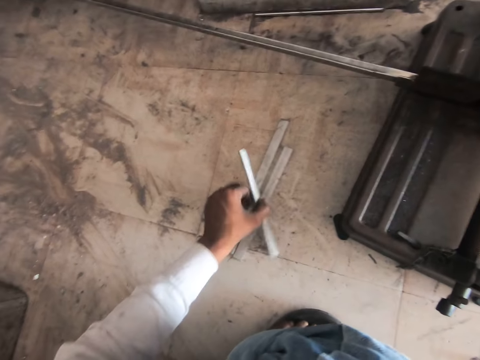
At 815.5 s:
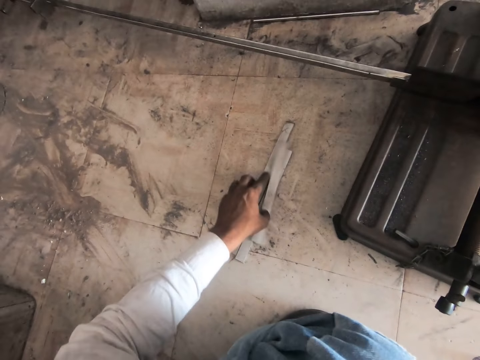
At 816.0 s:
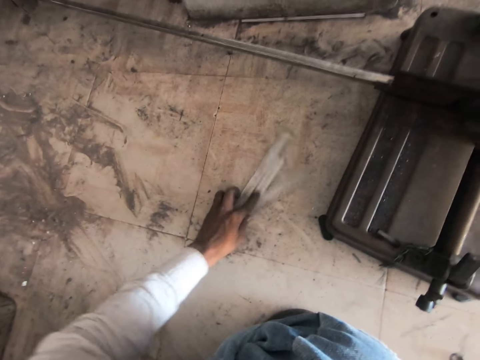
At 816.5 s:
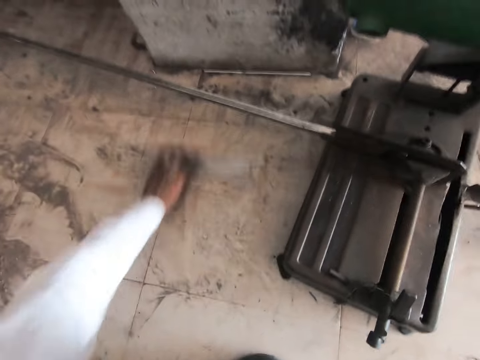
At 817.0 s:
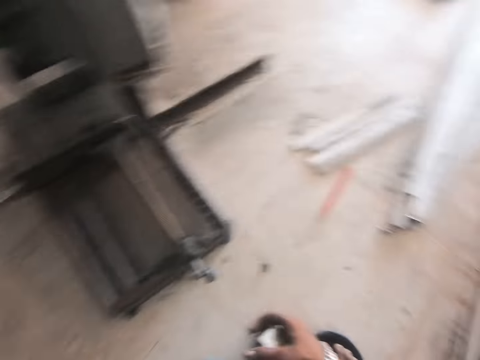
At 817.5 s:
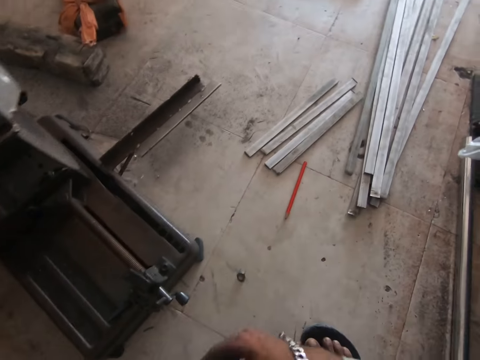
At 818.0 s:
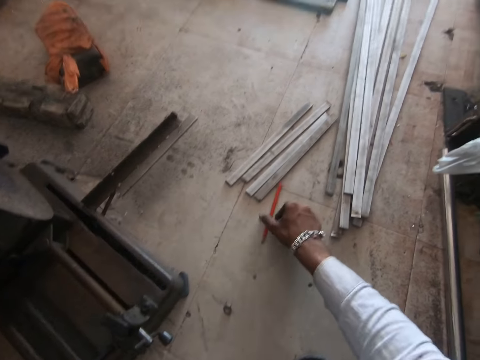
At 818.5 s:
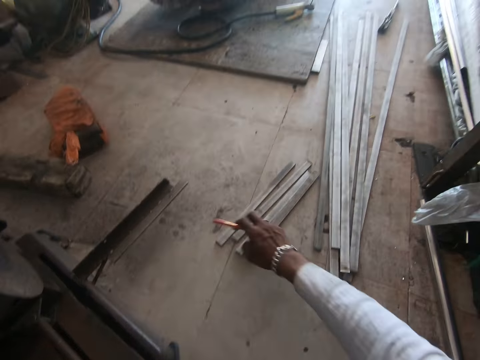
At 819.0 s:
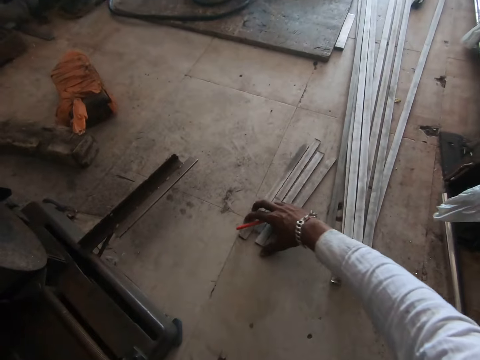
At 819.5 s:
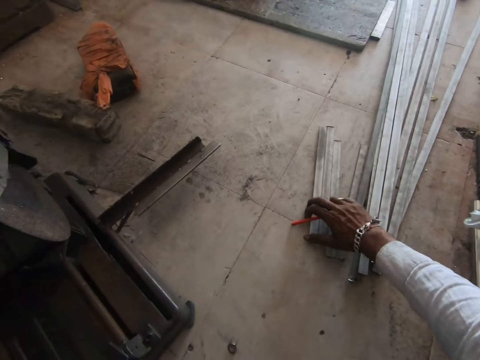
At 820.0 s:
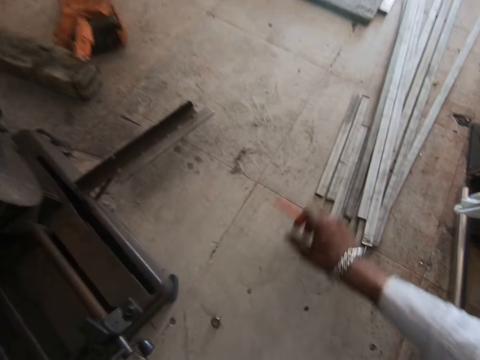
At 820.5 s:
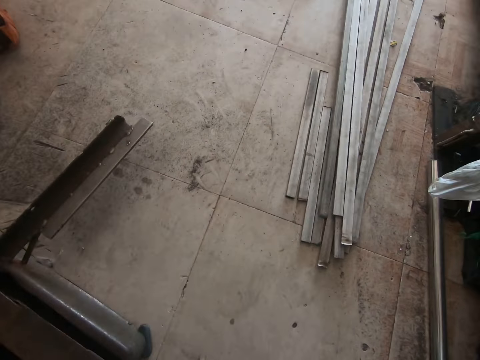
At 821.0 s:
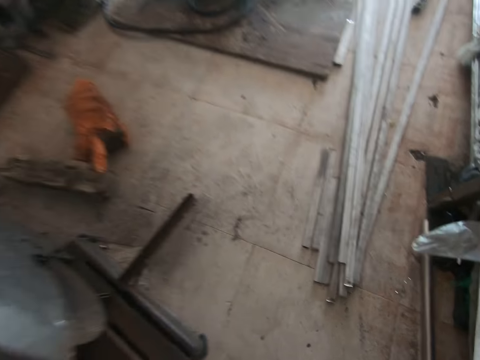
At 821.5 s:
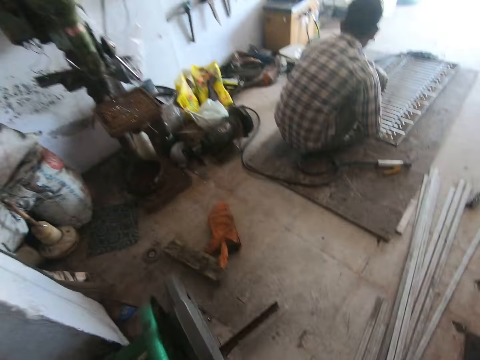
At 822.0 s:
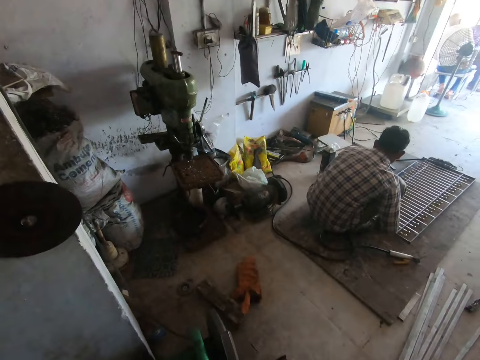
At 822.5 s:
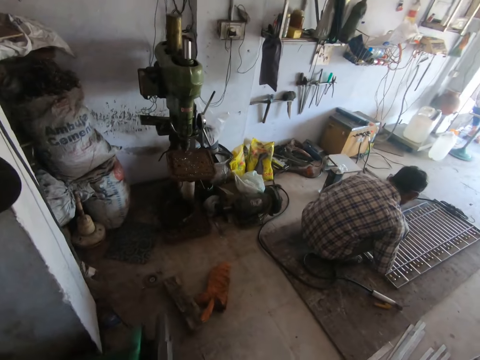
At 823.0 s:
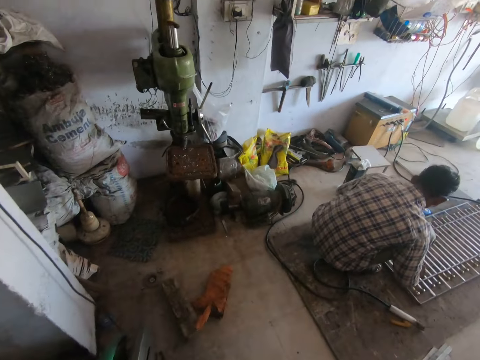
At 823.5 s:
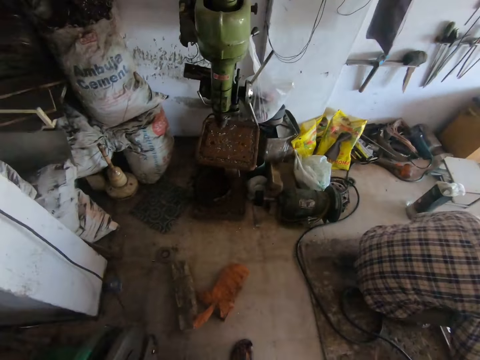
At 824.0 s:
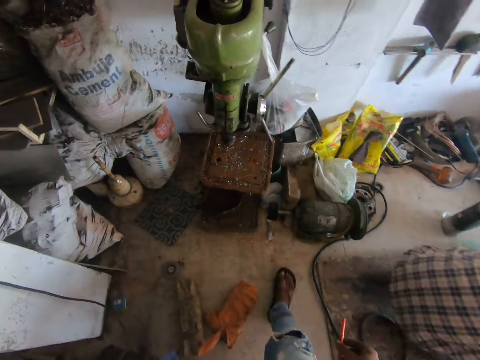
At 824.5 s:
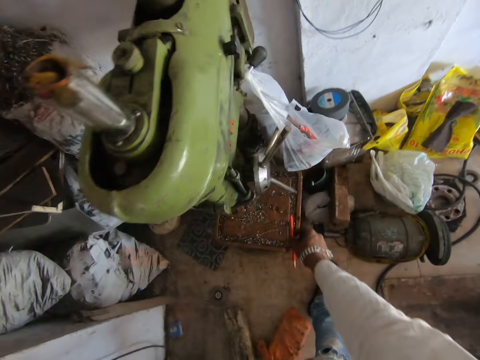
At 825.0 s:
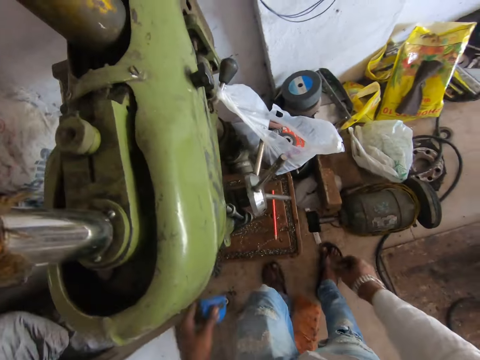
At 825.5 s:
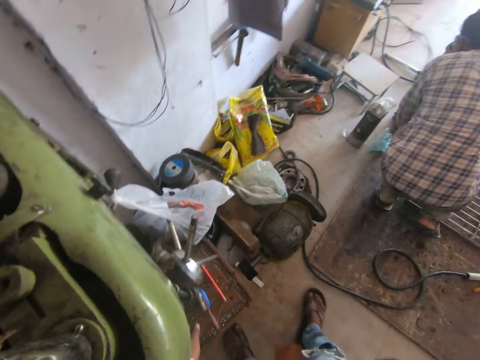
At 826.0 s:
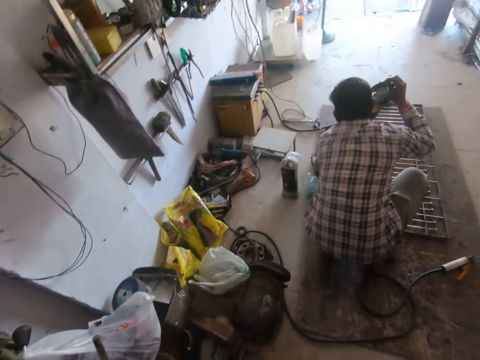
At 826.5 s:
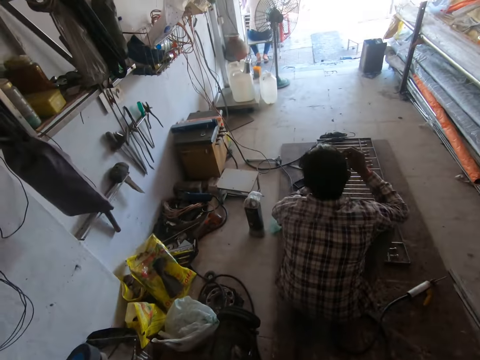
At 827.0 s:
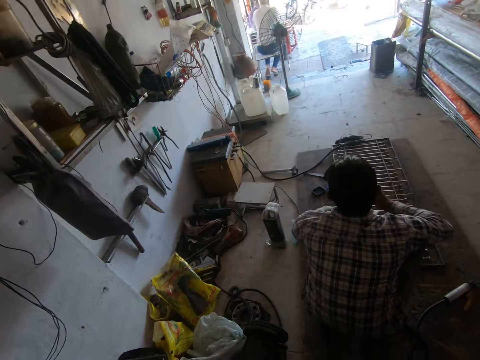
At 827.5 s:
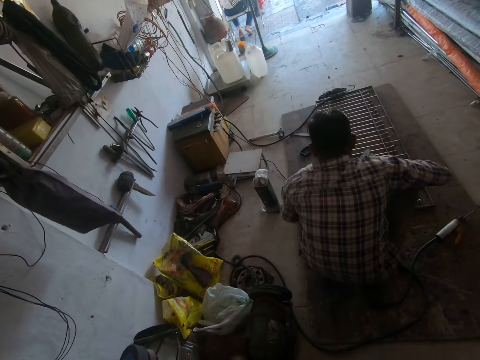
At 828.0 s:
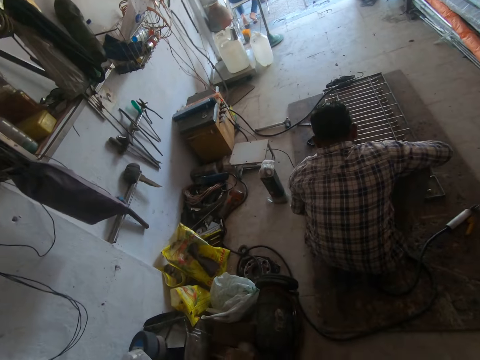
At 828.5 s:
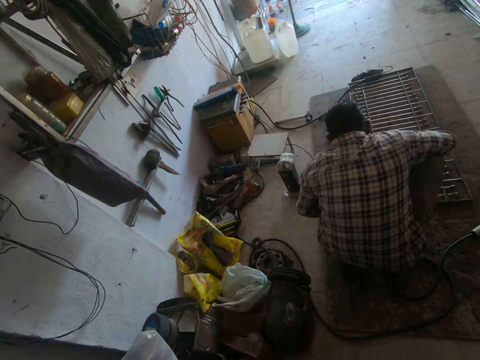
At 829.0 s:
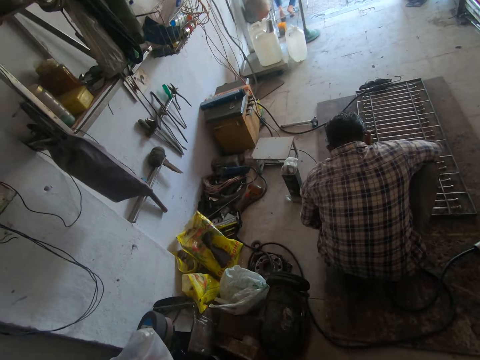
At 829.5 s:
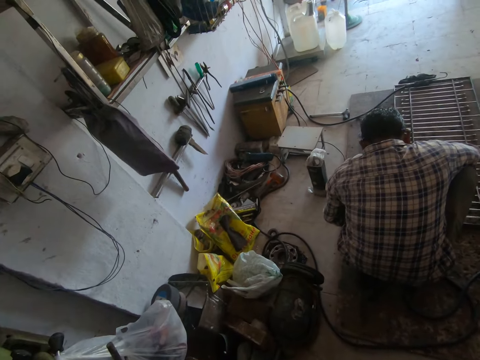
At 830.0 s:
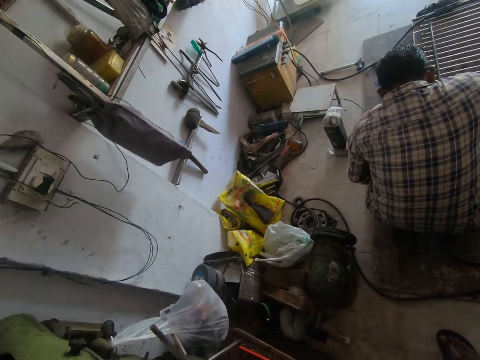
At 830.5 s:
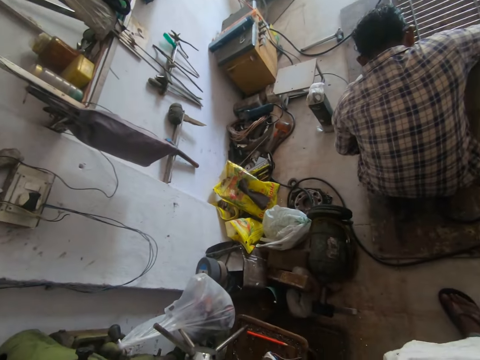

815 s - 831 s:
The camera wearer moves the steel. They pick a metal, put the metal on other metals, and move metals on the floor. They pick a pencil or pen. They move metals on the floor. They stand up. They walk towards a person. They put down the pencil. They put the pen on the machine board. Another person holds the electrode. The camera wearer looks around.

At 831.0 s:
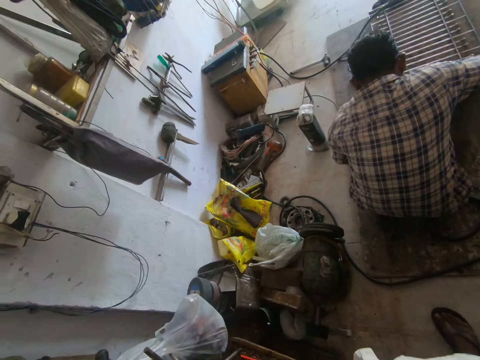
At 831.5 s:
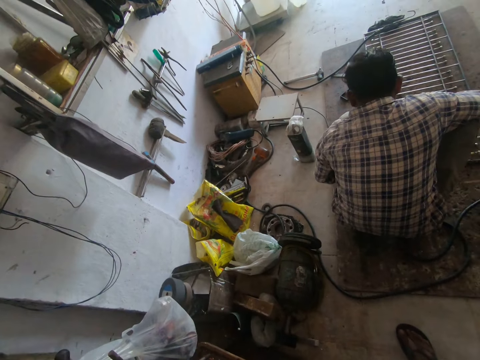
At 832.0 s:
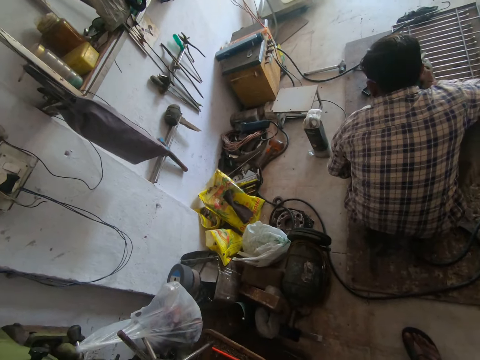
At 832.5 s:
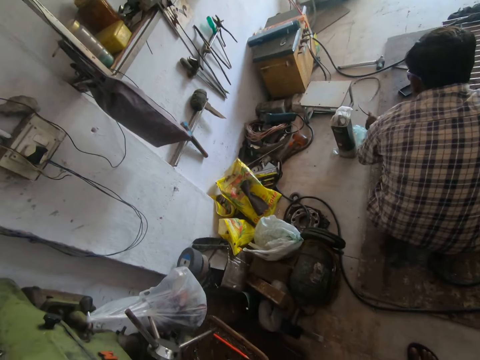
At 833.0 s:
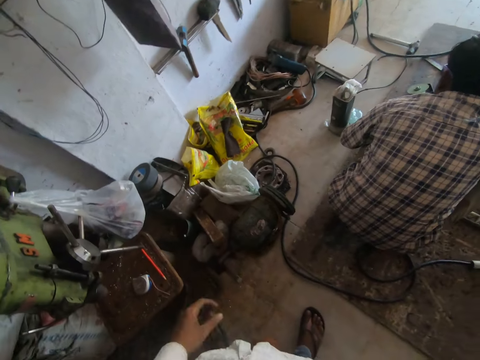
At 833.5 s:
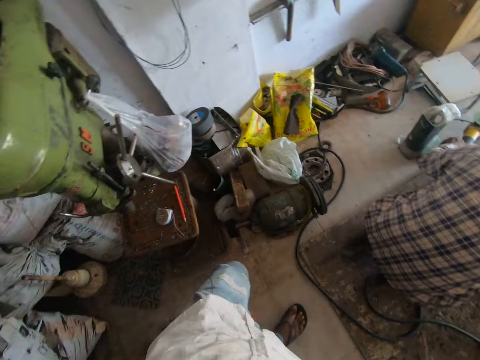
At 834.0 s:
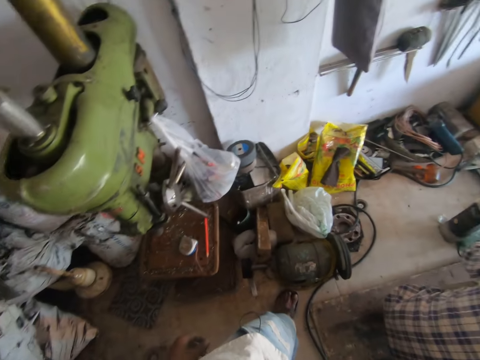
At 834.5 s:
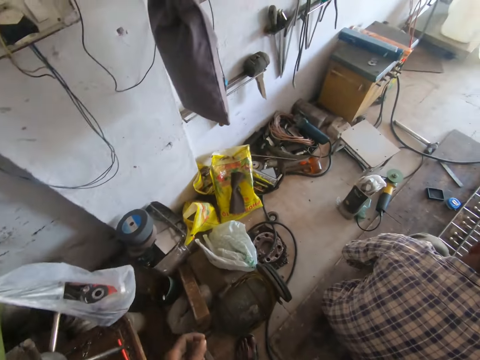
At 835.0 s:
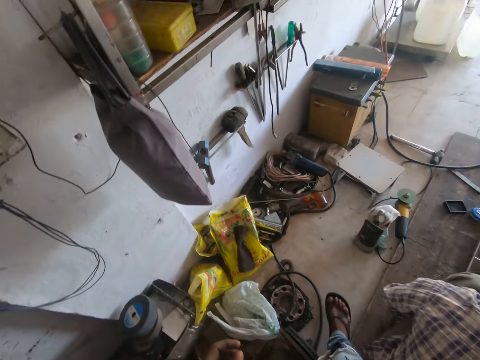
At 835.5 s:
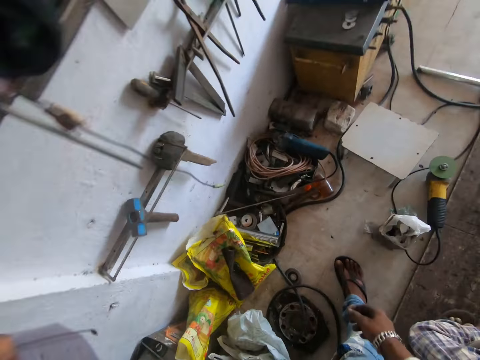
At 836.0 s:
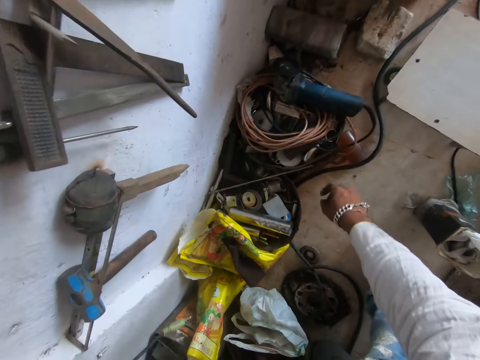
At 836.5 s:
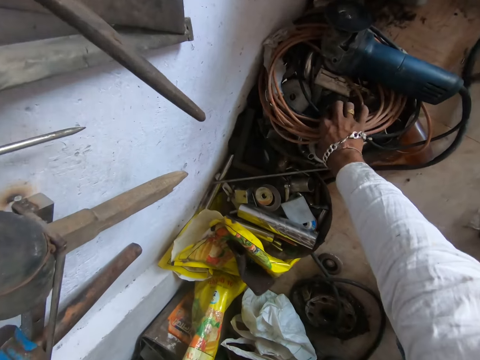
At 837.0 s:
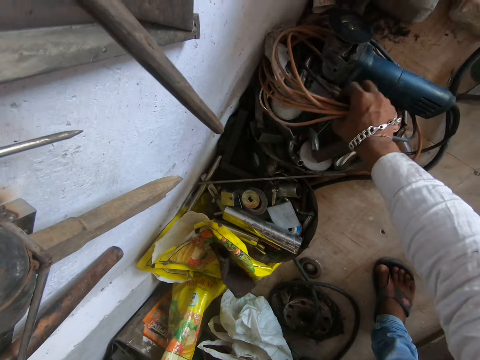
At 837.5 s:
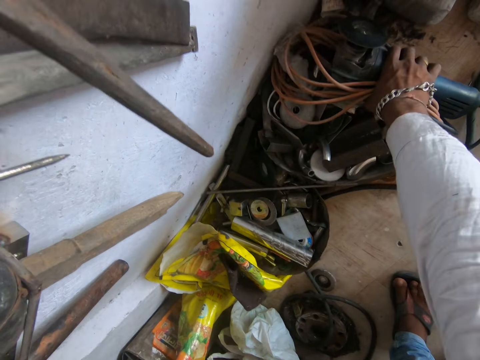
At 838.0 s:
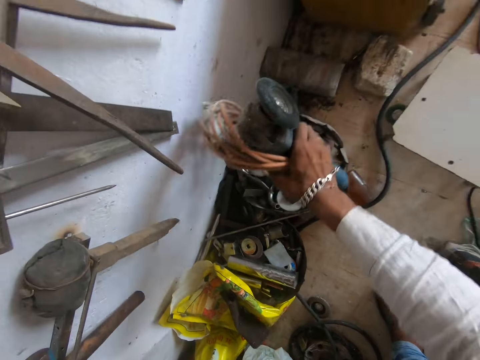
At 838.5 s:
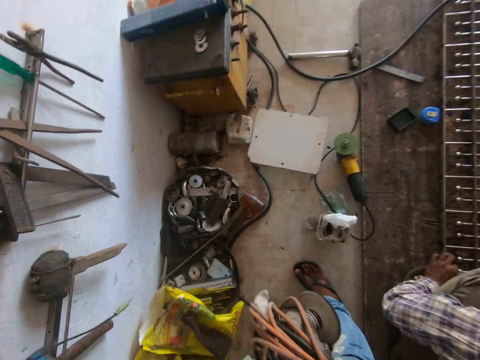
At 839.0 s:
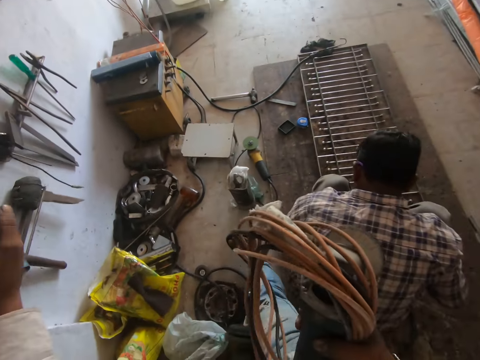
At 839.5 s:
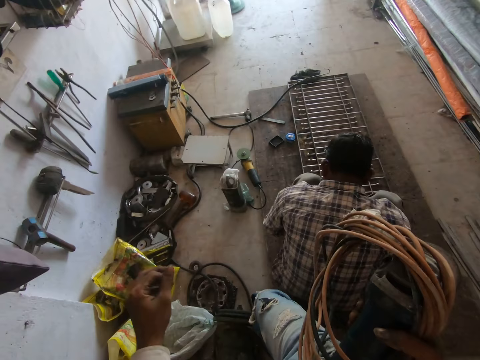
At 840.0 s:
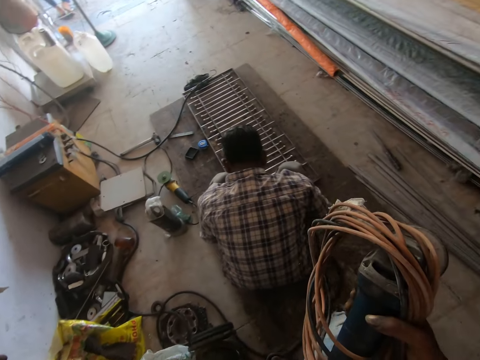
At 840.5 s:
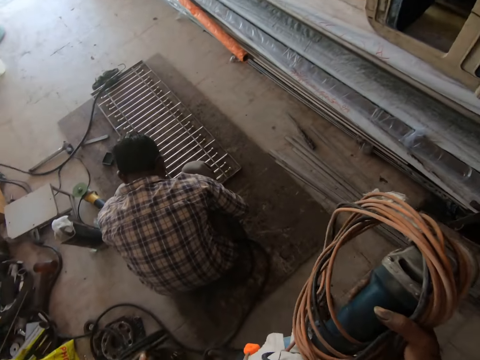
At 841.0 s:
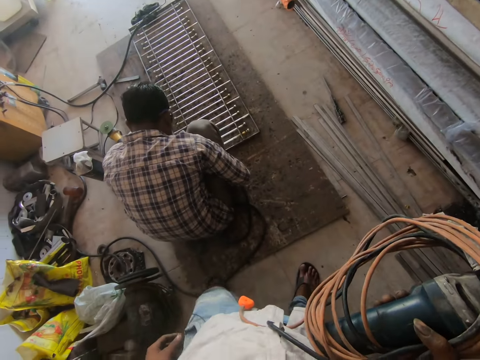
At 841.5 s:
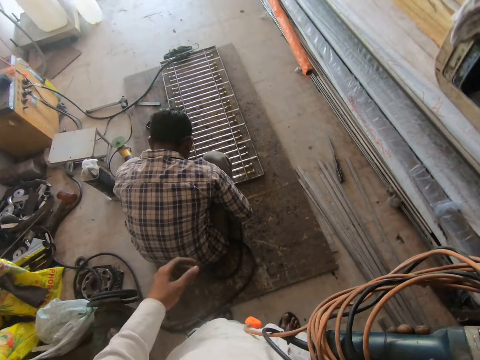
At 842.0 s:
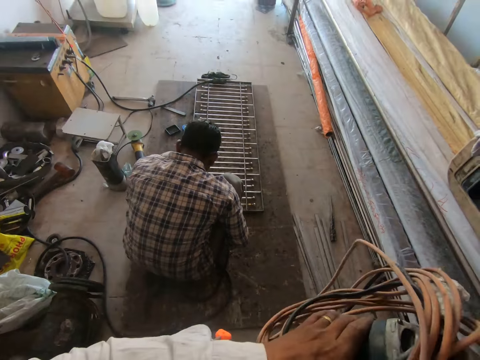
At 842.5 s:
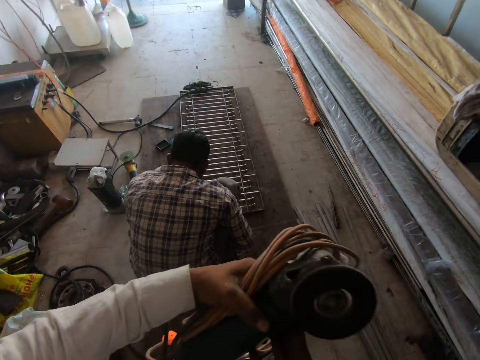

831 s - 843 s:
The camera wearer walks on the floor. They pick up the grinder machine on the floor. They look around.
